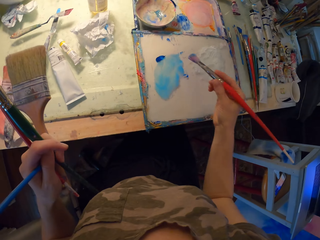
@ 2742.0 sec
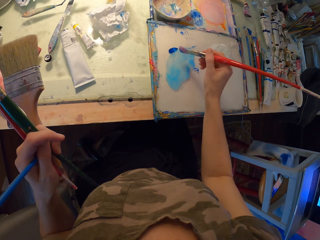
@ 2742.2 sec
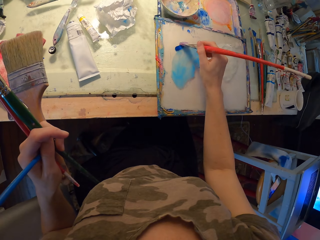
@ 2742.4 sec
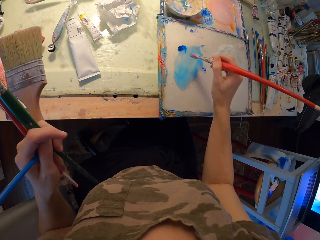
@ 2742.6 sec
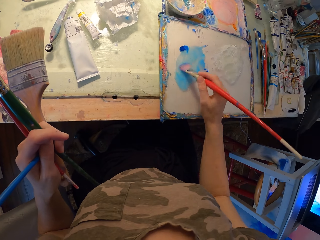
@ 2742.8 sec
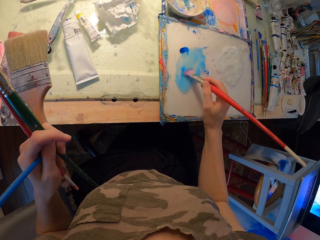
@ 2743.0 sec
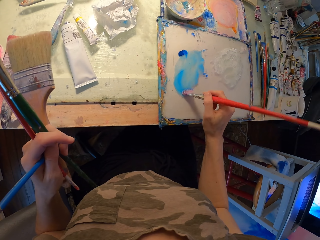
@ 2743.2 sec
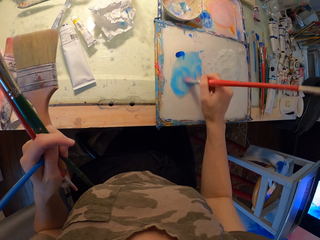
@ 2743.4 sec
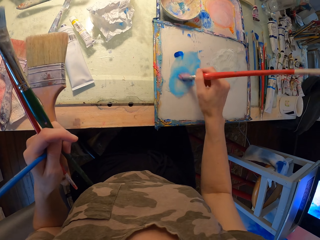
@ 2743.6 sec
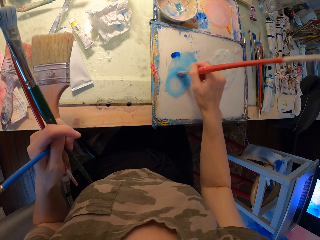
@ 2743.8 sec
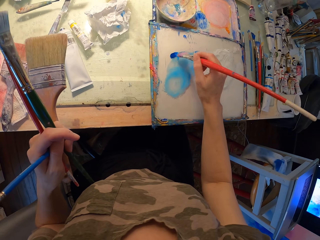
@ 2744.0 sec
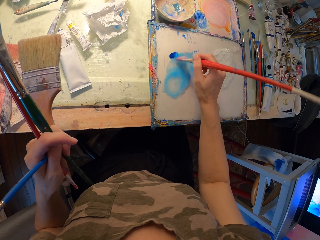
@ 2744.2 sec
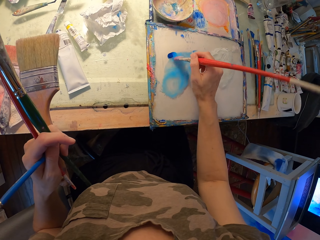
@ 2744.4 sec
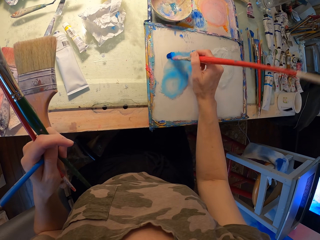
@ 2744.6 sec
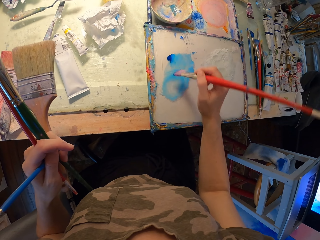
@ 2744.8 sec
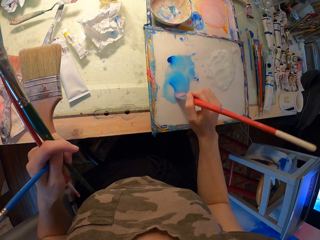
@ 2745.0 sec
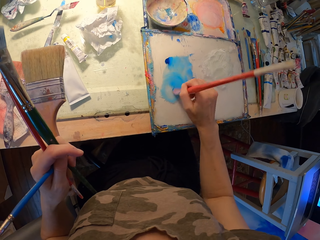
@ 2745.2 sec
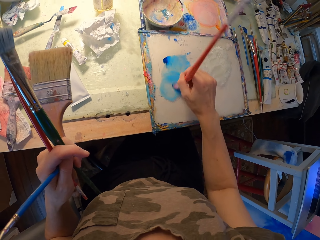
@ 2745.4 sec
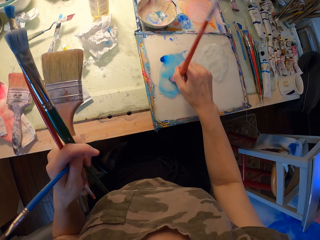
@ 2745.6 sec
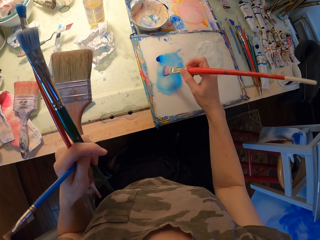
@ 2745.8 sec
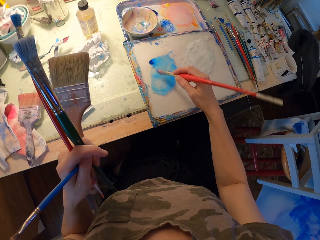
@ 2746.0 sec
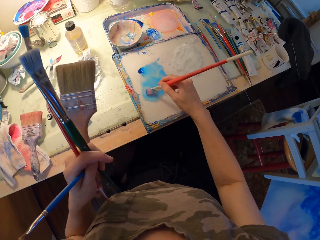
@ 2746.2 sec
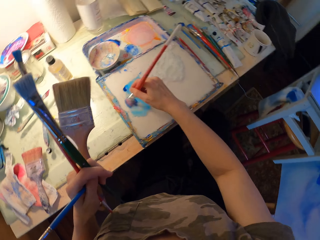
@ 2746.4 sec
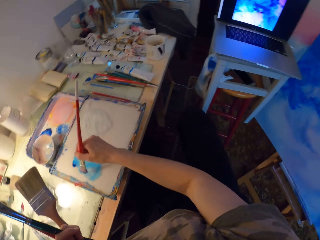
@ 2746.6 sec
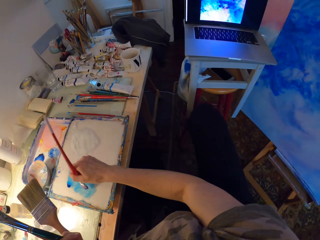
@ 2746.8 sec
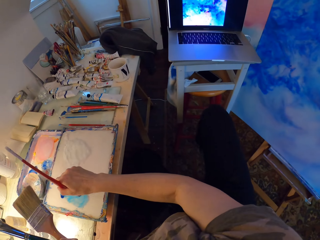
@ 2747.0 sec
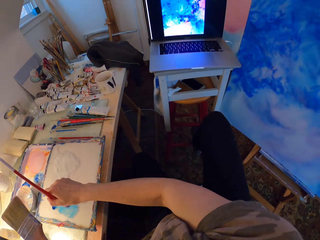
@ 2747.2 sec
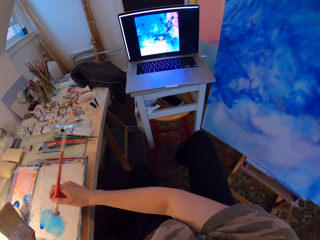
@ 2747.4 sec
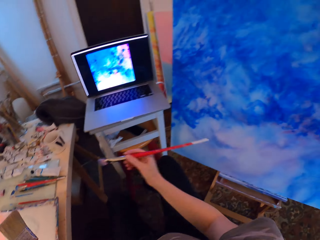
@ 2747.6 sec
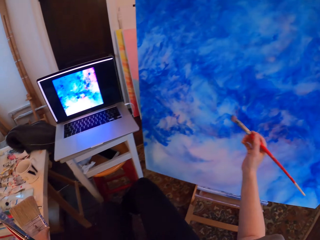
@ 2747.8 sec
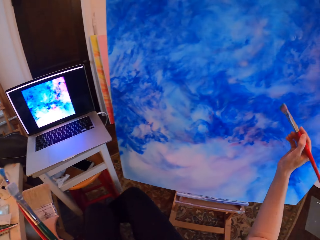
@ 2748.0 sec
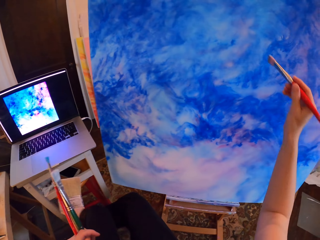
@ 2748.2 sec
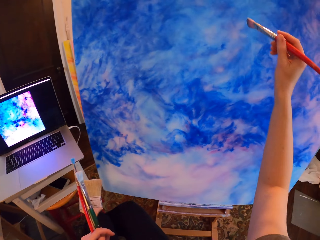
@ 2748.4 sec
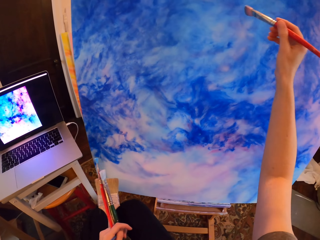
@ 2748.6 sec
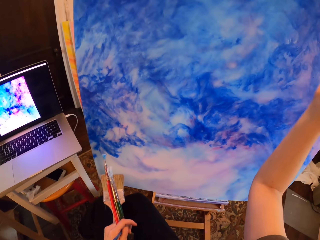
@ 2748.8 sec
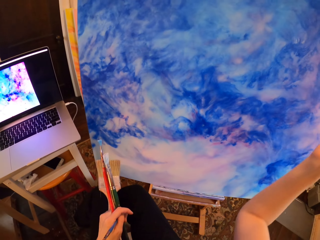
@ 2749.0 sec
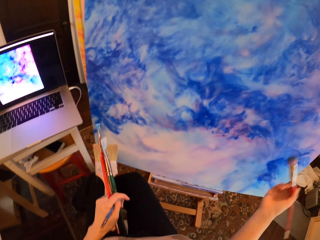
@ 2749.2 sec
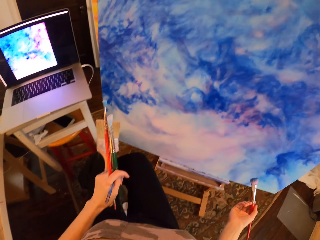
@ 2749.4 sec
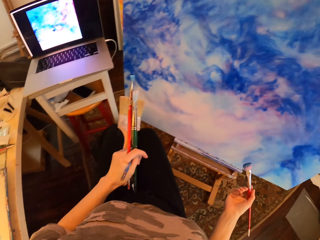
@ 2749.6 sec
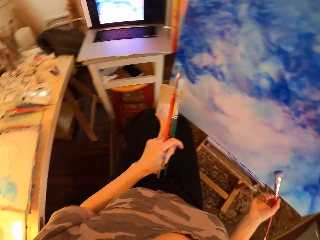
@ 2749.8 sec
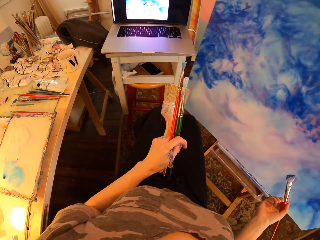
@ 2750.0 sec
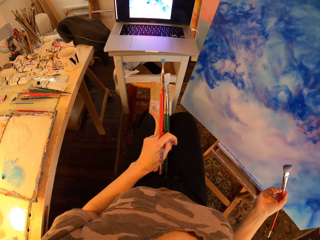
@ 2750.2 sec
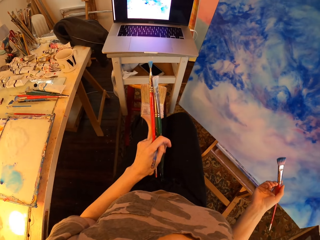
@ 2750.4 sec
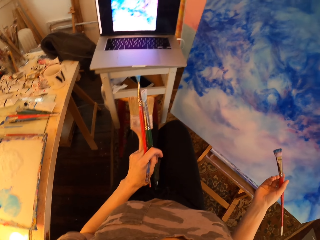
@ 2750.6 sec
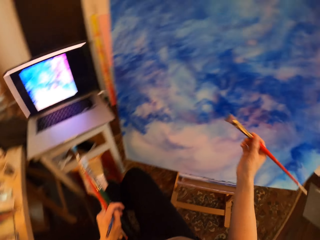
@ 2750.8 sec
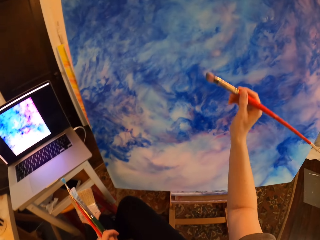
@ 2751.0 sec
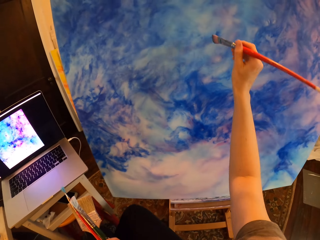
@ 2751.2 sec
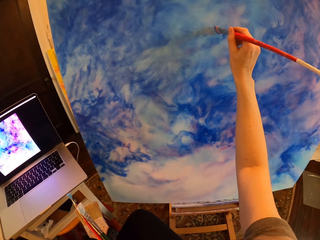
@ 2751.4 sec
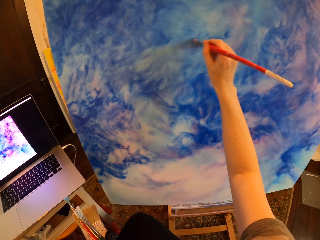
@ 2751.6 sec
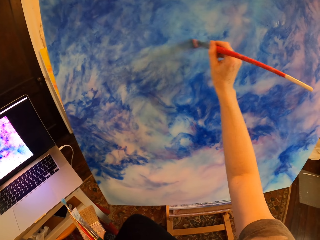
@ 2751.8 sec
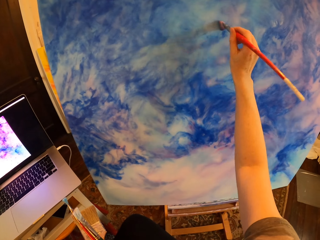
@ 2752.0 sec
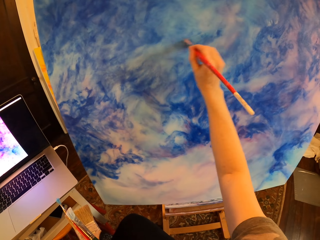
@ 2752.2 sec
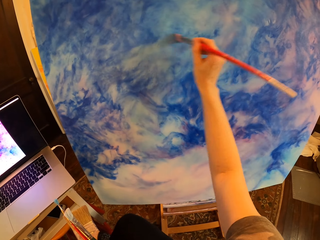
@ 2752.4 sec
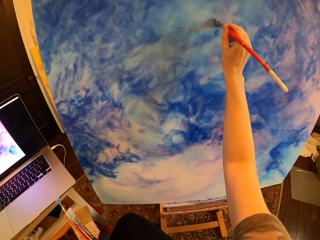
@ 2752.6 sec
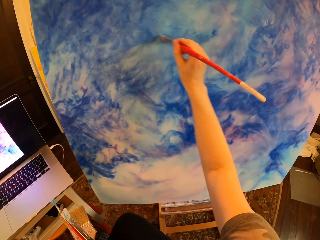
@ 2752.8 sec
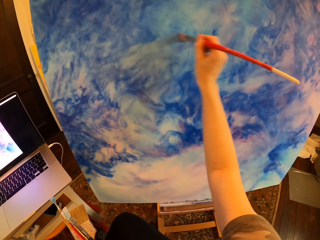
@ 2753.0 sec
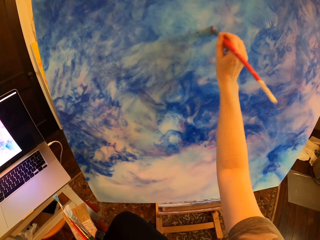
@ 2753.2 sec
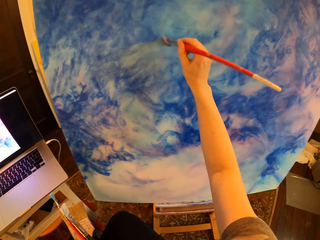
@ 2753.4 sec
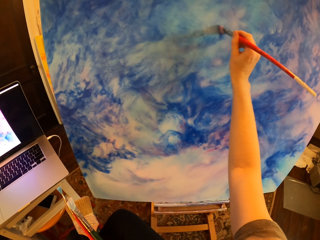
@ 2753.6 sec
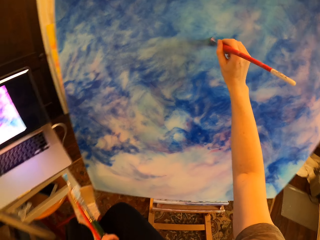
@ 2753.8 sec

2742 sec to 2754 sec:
The camera wearer mixes the paint with an art brush. They hold brushes. They dip the brush on the water color. They stare at the laptop. They hold brushes. They paint on the canvas or palette with the art brush. They hold brushes.

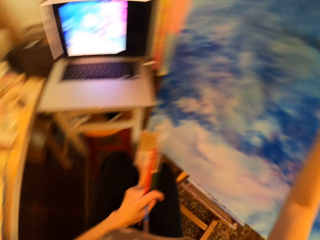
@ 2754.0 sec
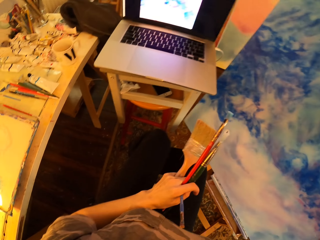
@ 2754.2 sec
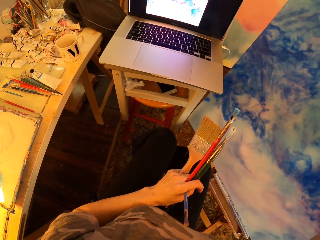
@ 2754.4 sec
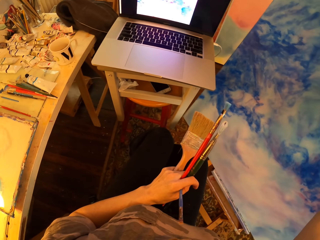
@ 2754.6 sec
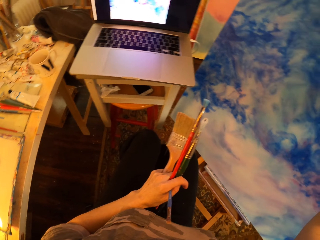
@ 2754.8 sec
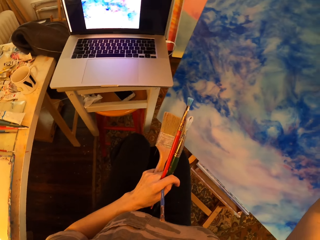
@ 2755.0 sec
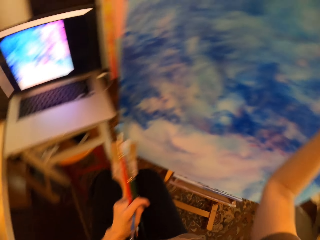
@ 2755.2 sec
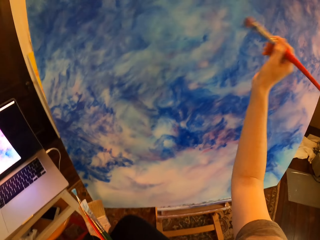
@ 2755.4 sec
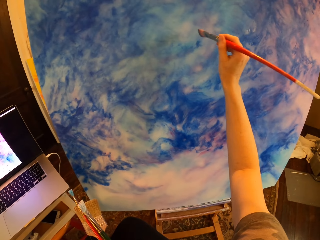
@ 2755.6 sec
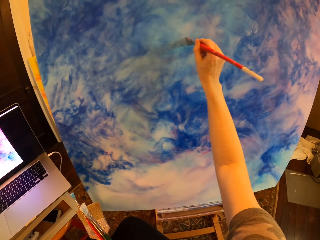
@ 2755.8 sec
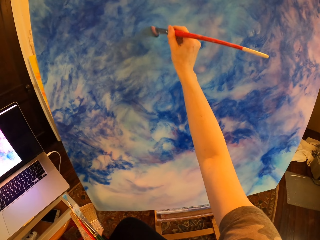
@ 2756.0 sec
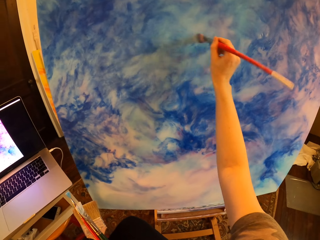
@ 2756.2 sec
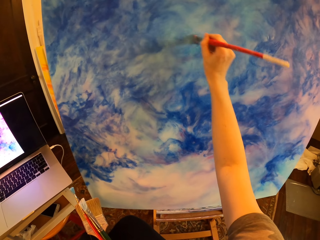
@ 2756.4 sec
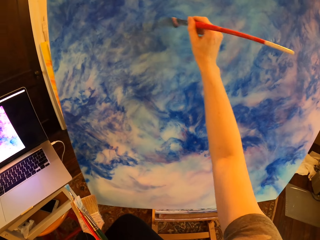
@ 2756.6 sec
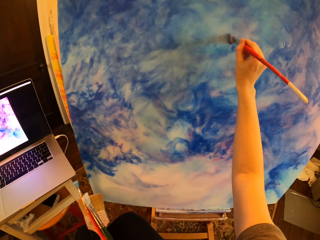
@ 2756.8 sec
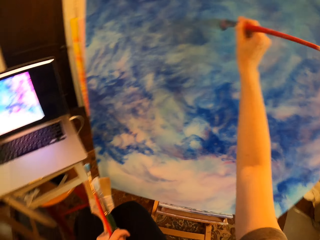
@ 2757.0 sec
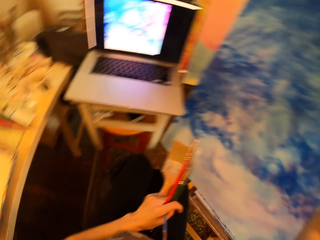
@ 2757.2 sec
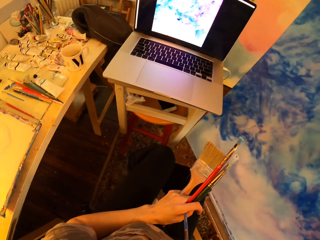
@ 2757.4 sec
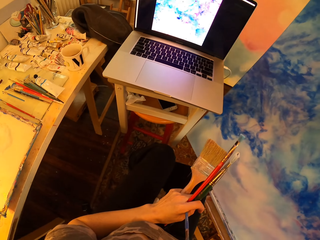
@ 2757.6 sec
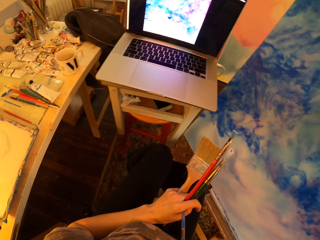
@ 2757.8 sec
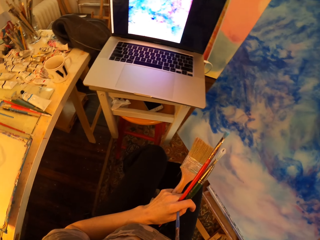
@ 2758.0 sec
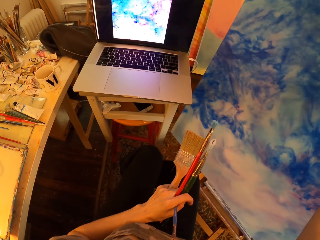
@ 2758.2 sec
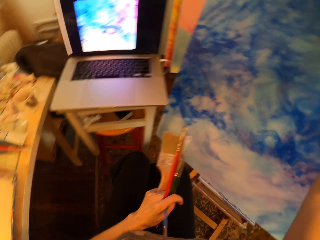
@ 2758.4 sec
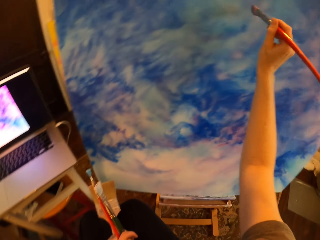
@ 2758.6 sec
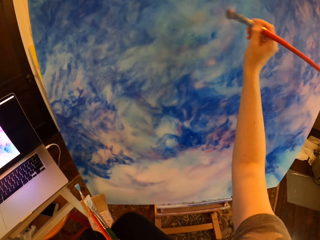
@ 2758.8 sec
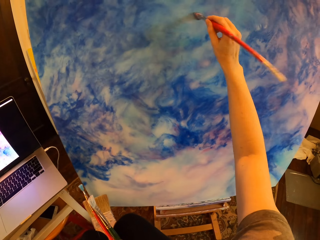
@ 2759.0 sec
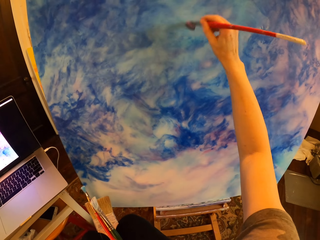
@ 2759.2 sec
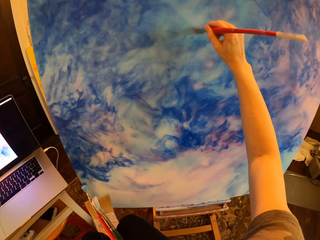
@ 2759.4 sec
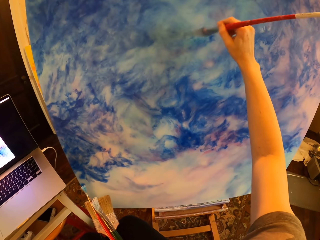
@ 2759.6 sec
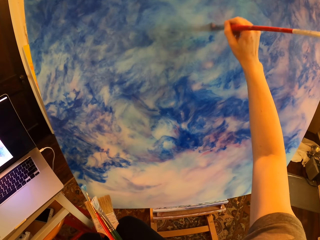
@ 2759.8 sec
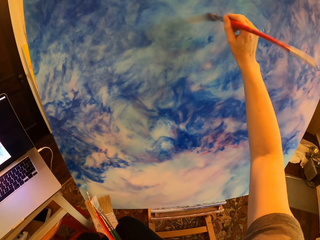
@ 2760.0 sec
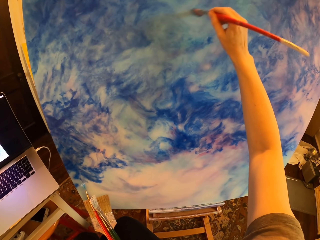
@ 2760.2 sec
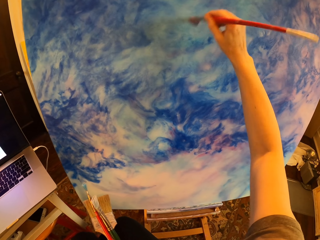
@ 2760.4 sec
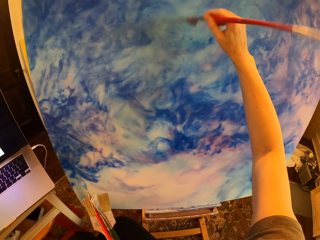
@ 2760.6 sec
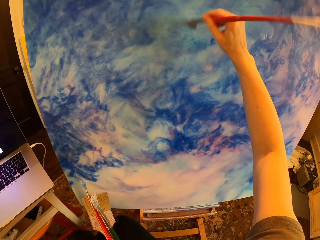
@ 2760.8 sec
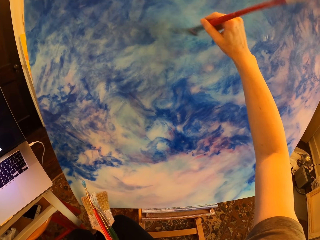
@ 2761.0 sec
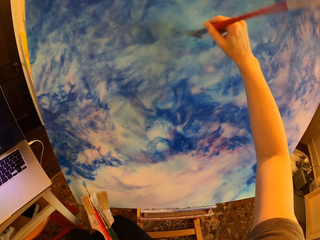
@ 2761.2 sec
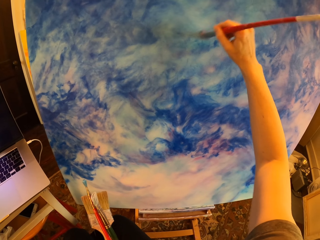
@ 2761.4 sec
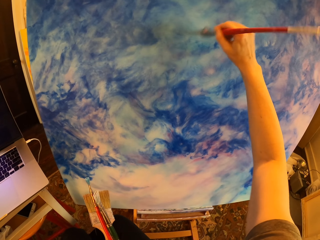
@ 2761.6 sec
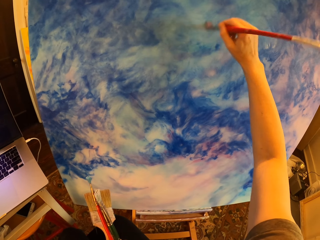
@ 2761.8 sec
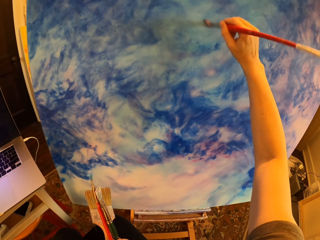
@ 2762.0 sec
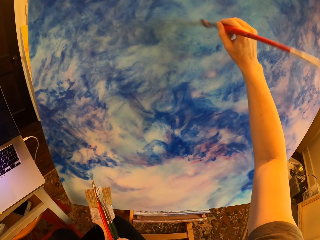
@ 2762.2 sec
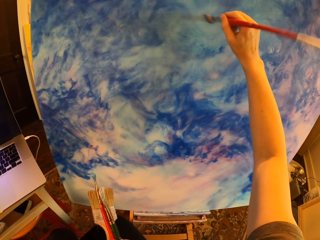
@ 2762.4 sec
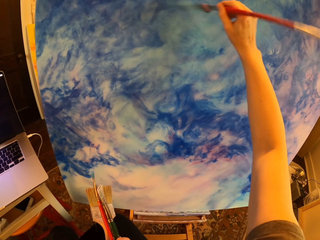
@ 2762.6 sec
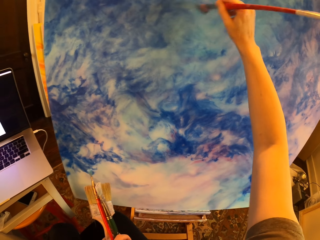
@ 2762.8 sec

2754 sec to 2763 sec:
The camera wearer stares at the laptop. They hold brushes. They do so again. They paint on the canvas or palette with an art brush. They stare at the laptop. They hold brushes. They do so again. They paint on the canvas with the art brush.
